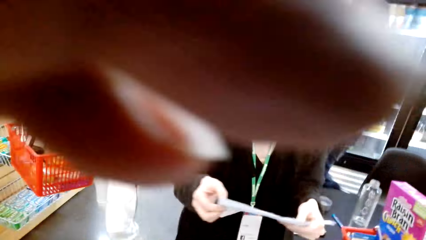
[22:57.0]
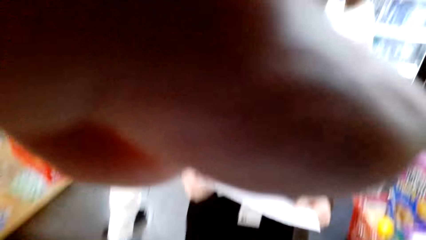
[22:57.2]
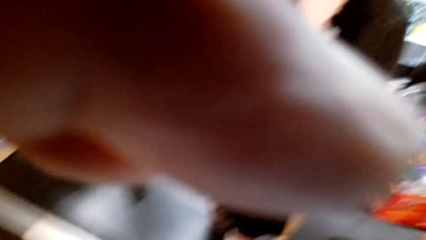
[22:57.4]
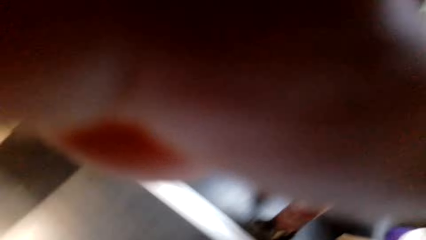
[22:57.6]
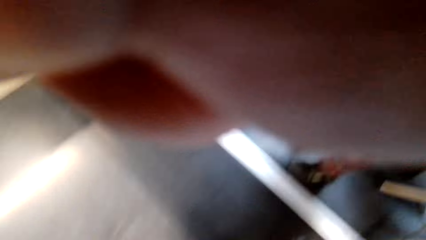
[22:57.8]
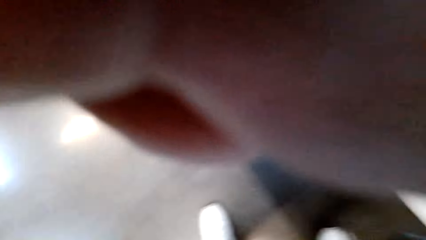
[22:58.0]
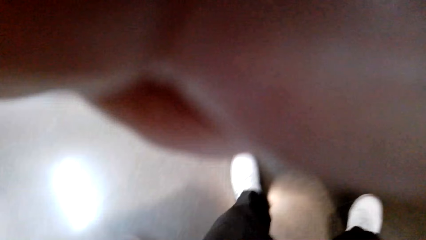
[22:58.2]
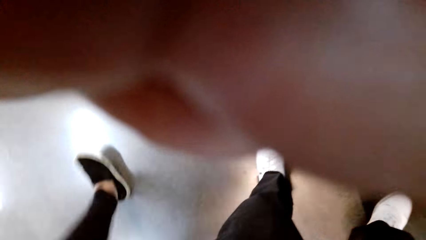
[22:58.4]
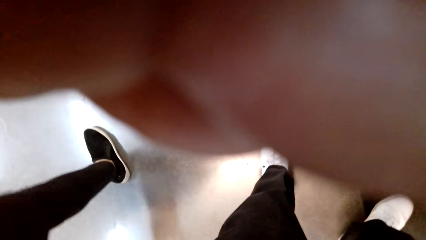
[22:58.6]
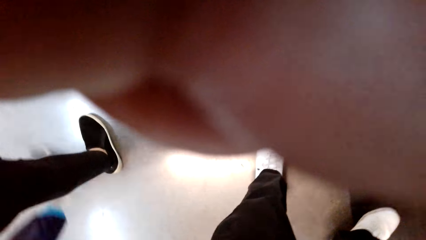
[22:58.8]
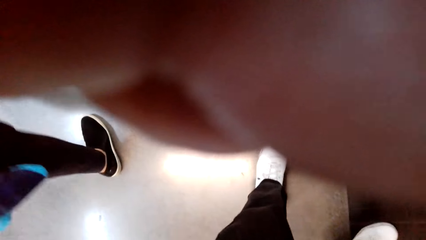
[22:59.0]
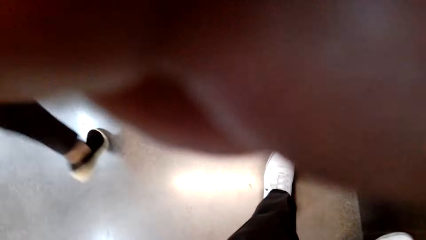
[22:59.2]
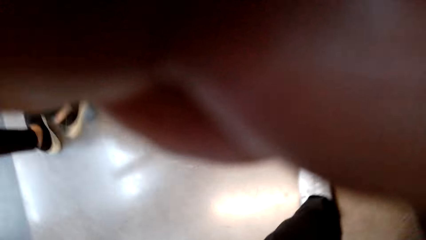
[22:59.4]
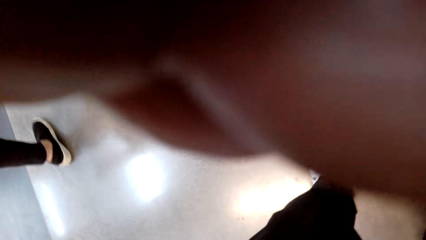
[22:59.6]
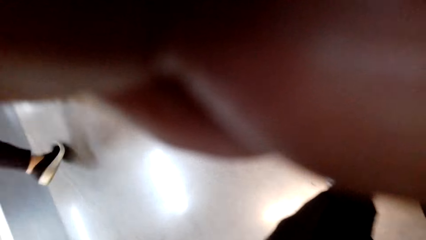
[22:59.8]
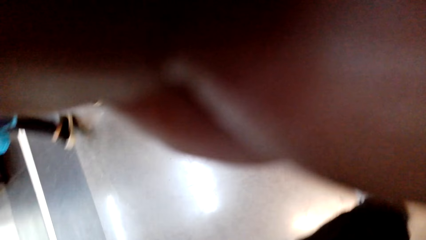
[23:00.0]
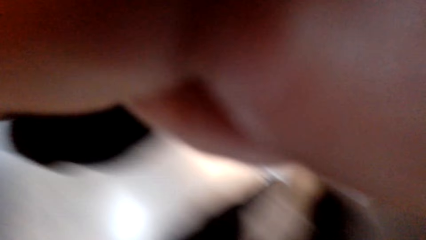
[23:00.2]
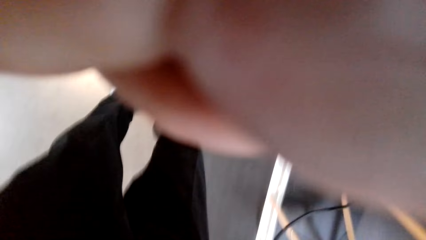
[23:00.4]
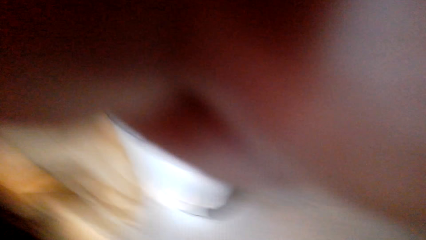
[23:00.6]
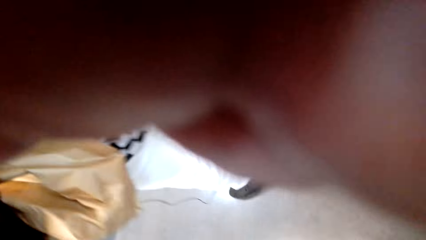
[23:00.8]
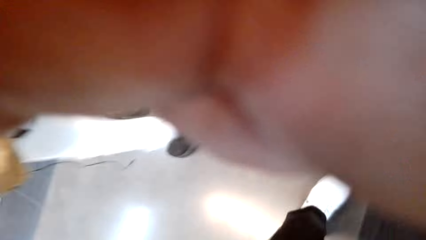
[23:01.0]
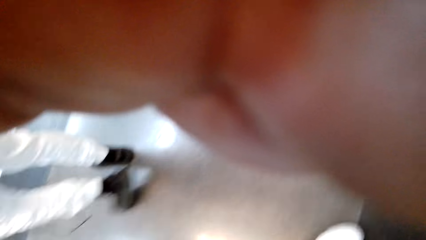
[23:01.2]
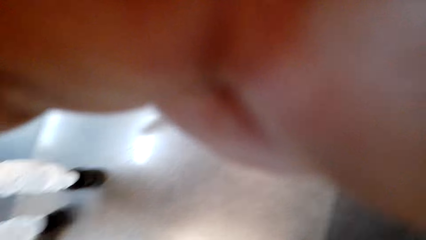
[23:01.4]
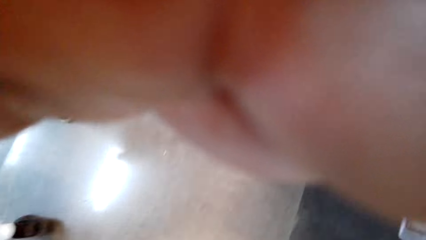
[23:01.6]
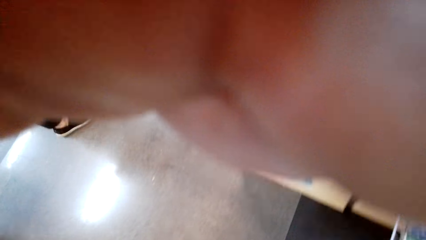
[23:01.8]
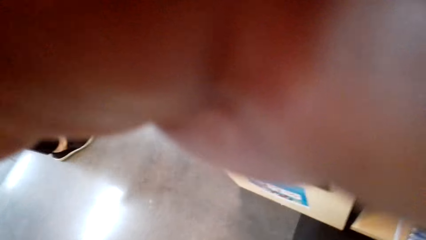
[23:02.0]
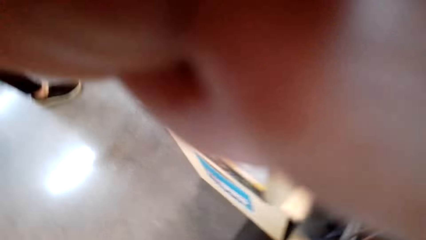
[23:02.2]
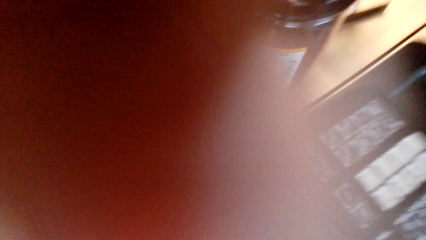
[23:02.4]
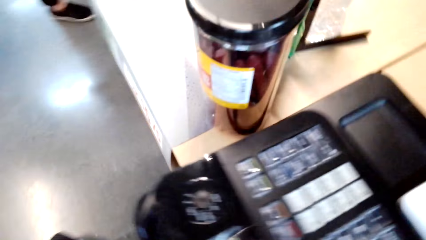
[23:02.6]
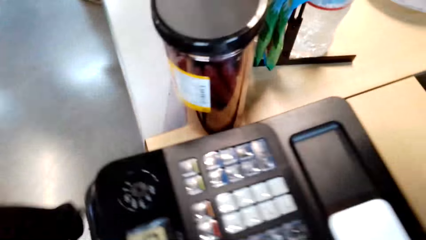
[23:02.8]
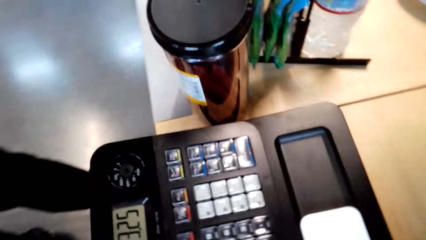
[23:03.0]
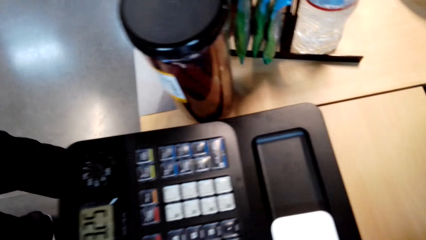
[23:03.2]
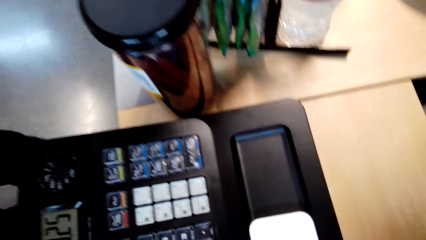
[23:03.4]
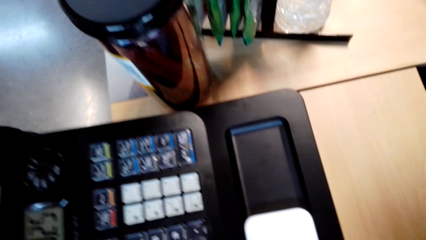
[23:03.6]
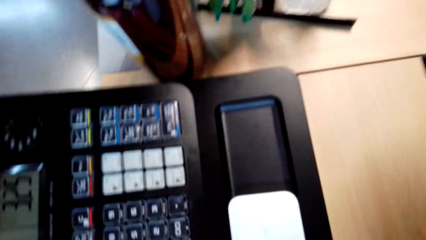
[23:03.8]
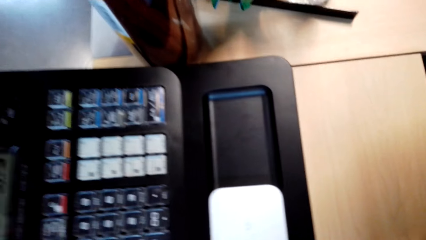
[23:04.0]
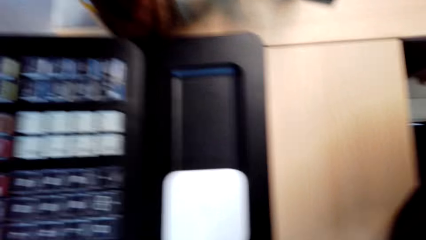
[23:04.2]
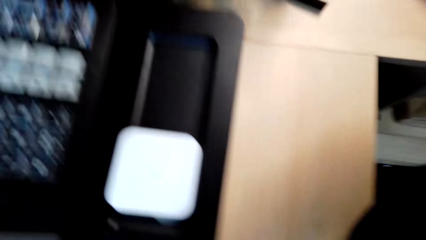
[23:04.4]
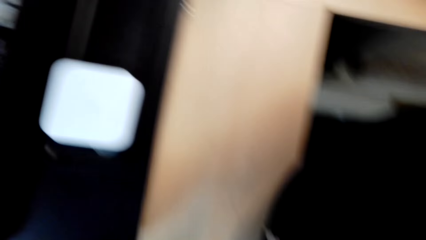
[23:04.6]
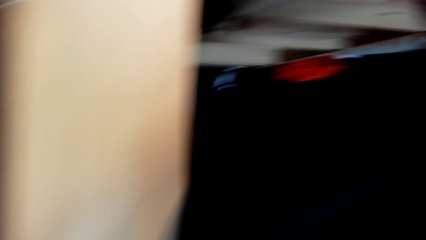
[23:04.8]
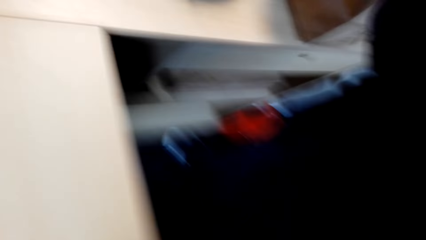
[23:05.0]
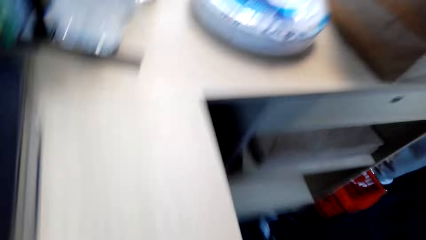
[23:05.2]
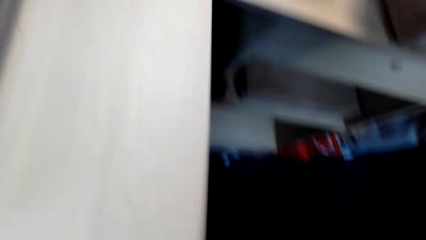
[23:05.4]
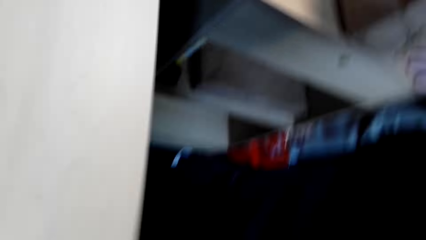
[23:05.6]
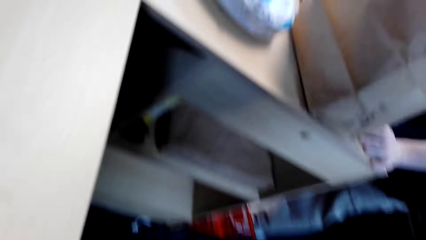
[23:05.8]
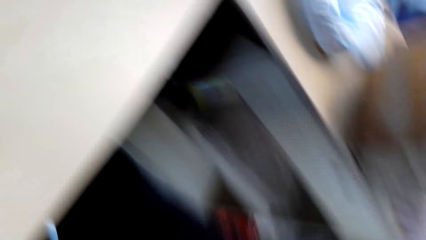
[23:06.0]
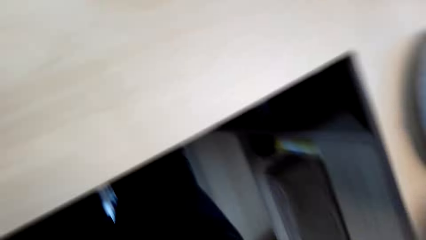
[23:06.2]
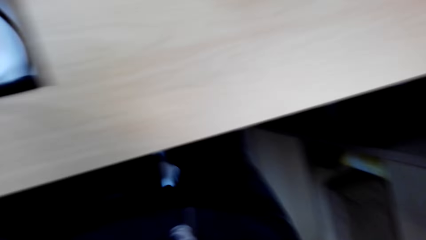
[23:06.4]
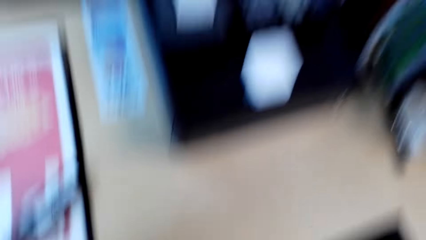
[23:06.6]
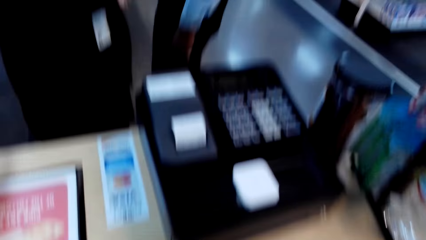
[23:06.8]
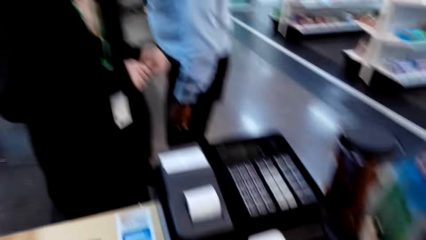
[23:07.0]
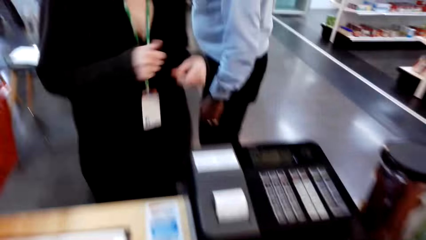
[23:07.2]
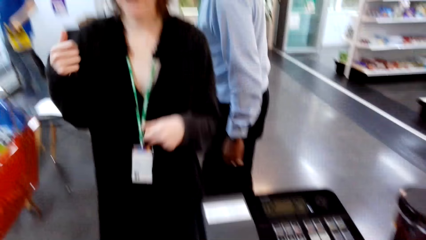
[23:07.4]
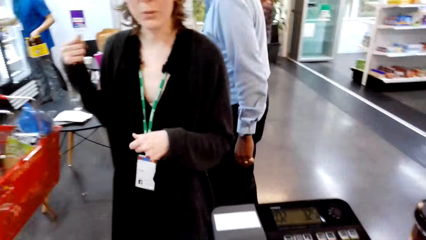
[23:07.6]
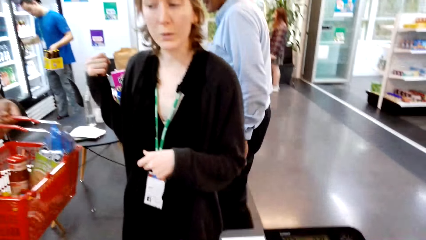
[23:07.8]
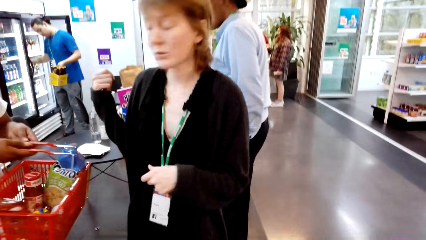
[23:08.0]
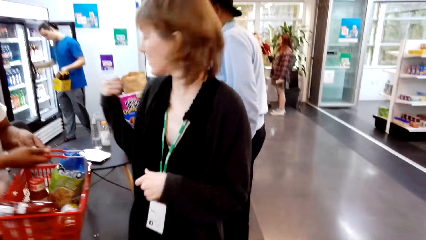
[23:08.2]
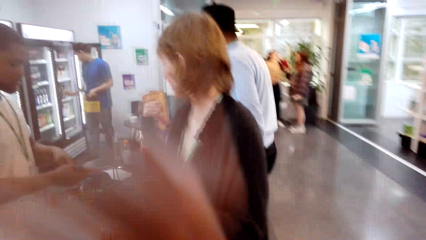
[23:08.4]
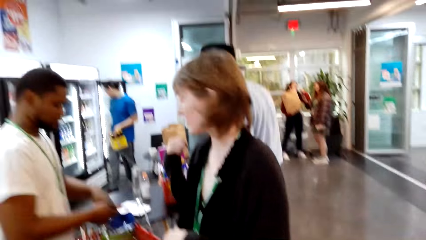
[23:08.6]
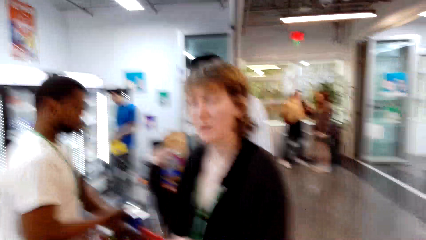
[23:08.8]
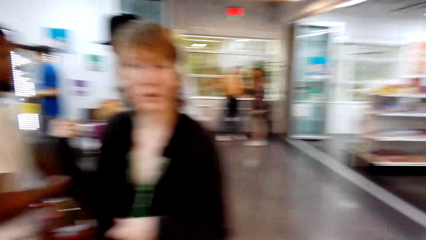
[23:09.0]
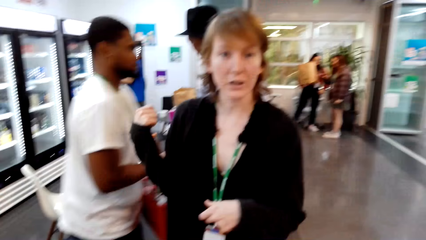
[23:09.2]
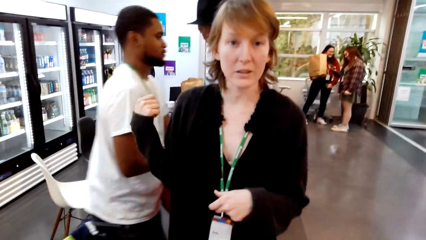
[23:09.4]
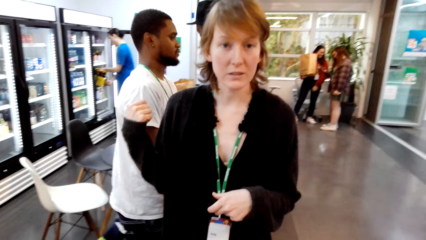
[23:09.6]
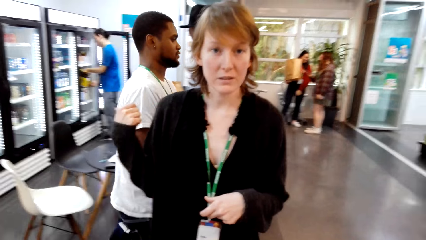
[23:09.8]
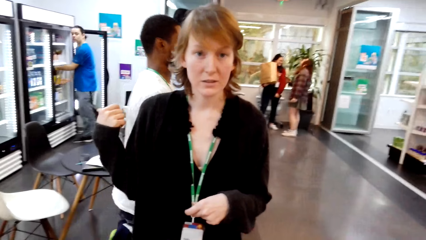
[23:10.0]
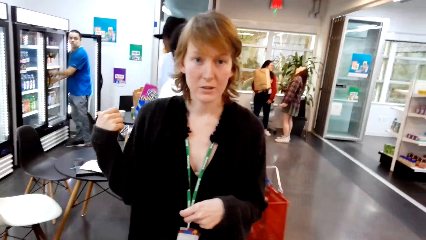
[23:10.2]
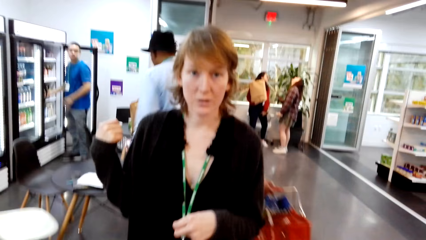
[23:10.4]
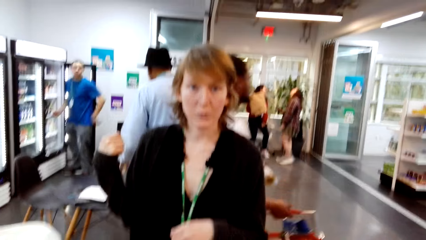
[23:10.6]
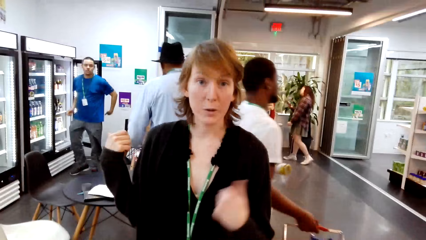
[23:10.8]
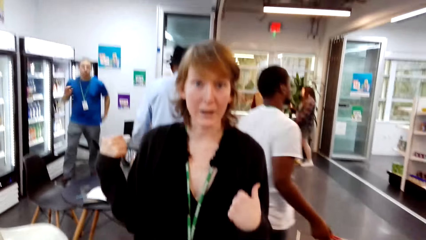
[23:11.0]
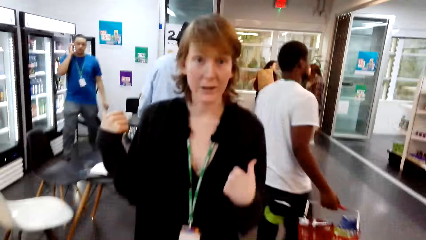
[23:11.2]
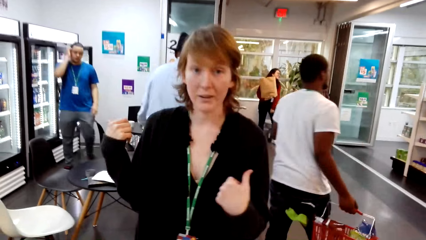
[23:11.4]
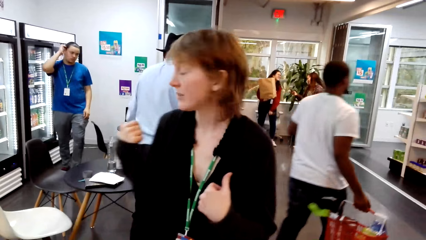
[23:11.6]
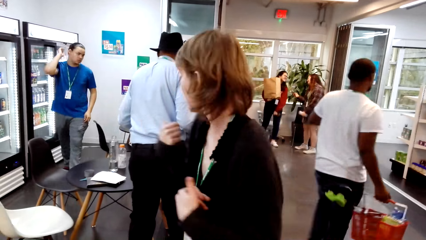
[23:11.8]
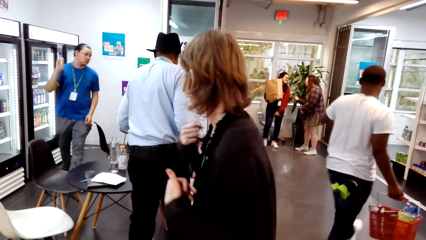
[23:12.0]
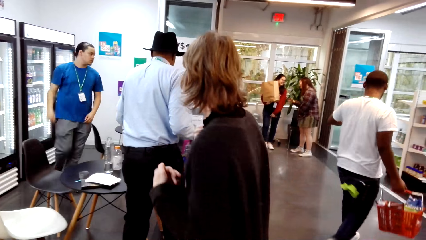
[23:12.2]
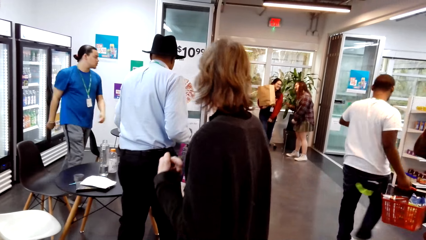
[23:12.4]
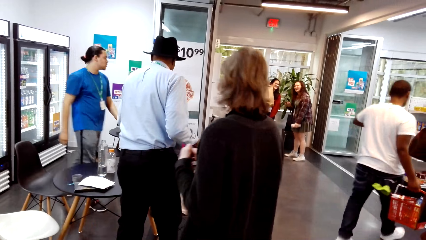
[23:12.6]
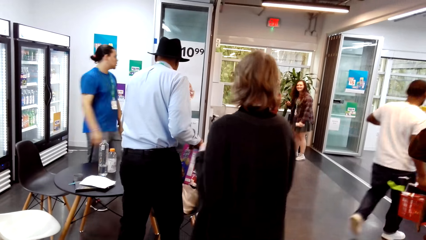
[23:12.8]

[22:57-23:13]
The lady holds the paper. The camera wearer talks with the lady and touches the camera. They stop and look around. They talk with the lady. They look around. They talk with the lady. They watch the background. They look around. The lady walks around.
